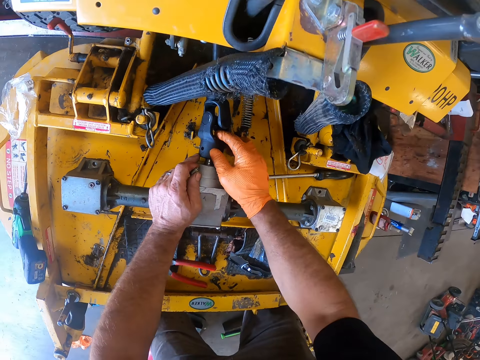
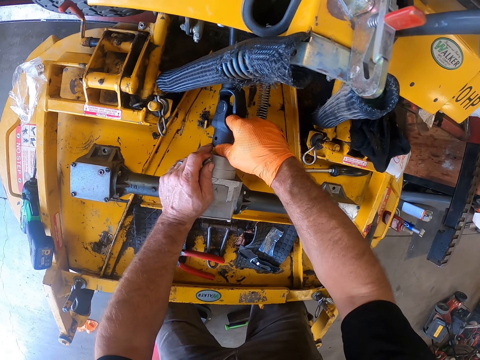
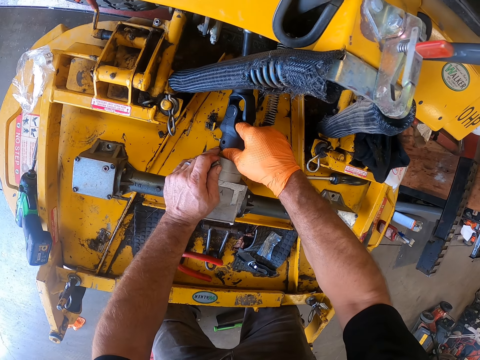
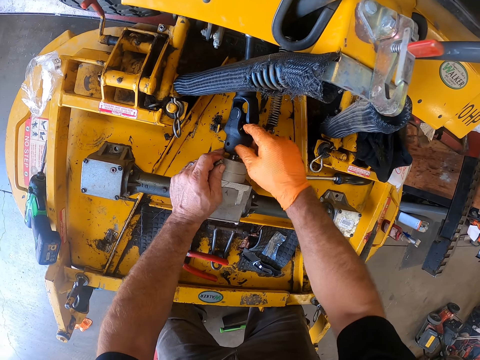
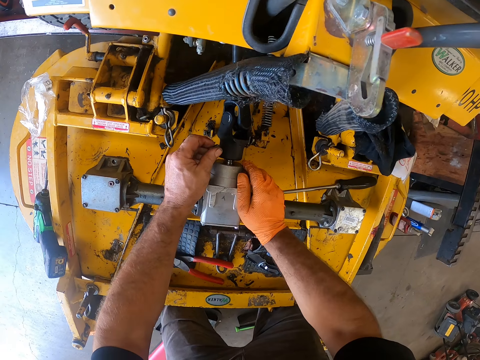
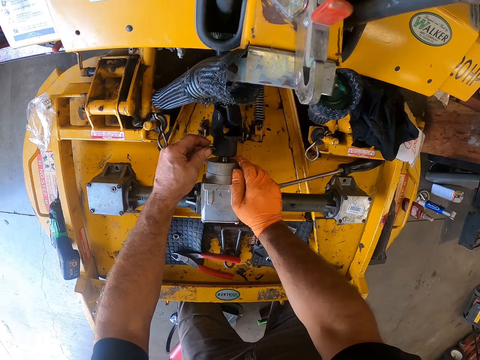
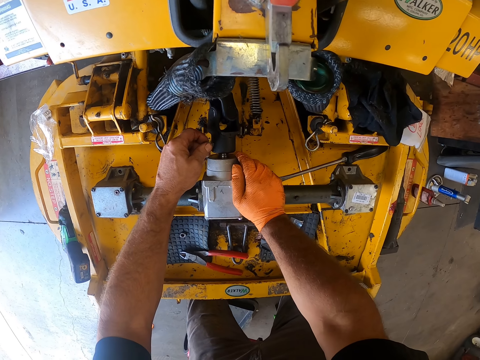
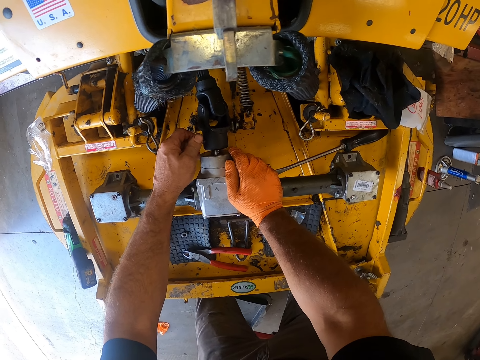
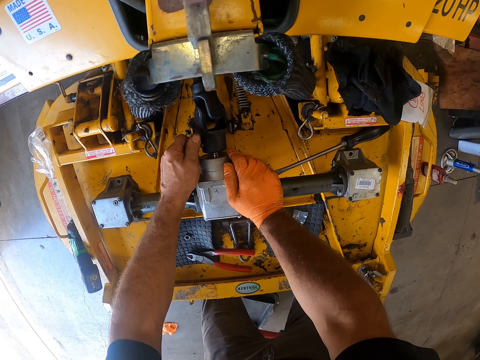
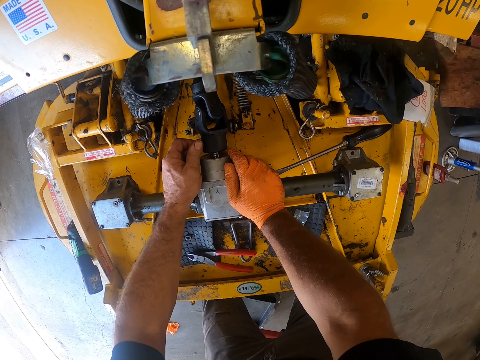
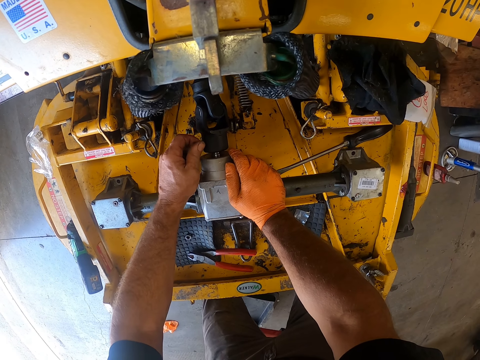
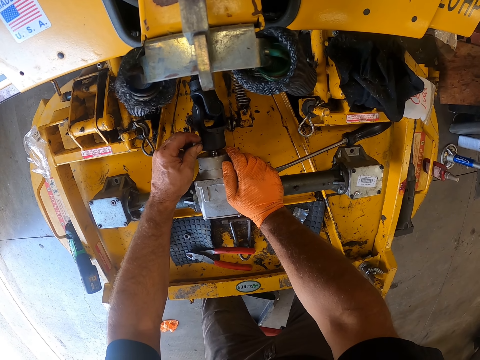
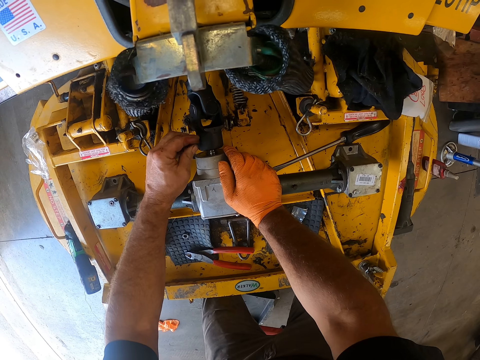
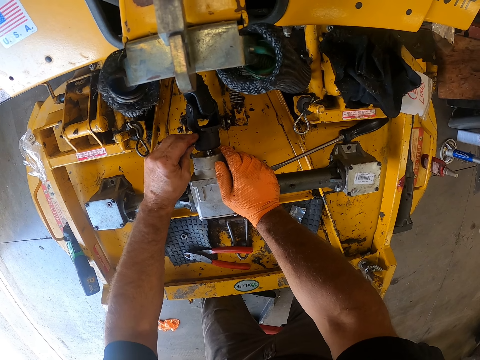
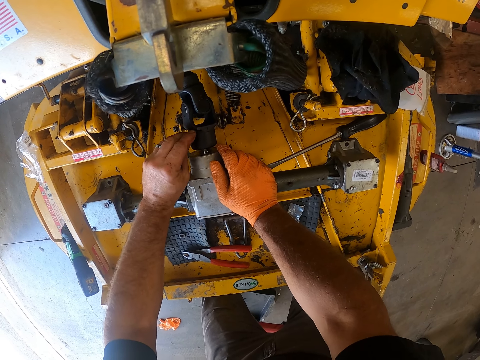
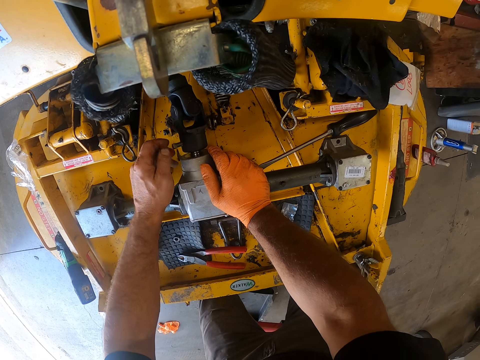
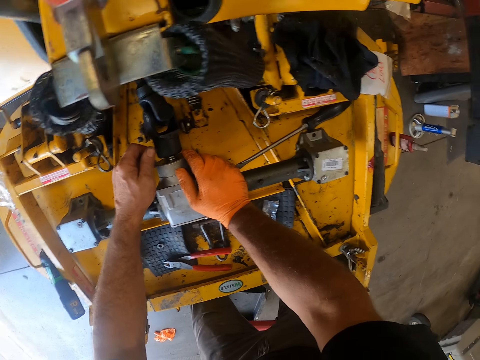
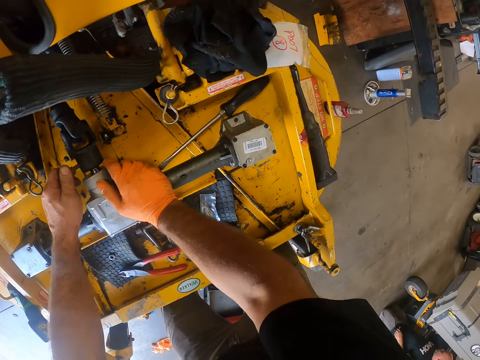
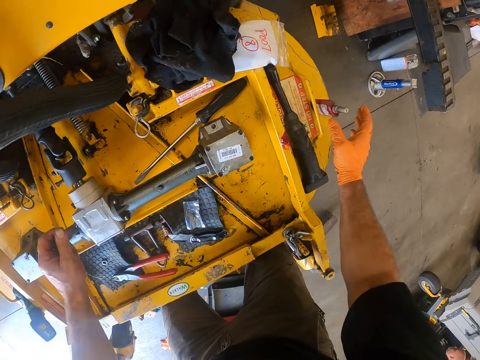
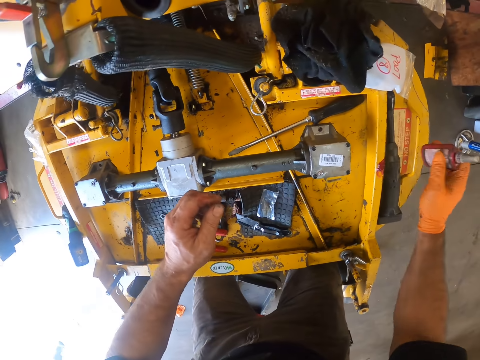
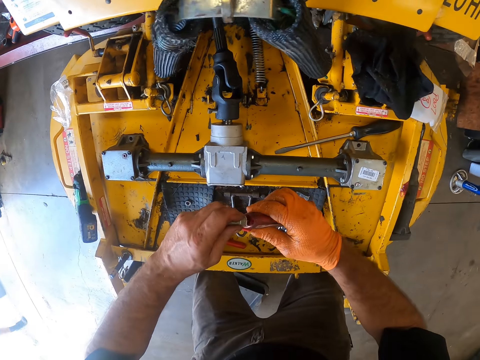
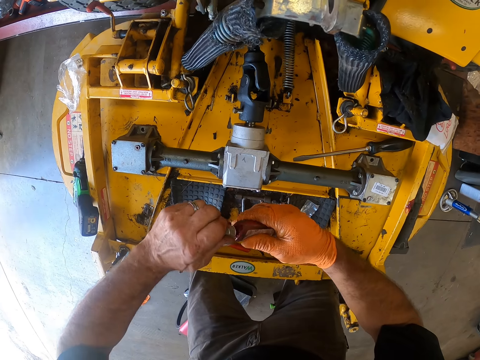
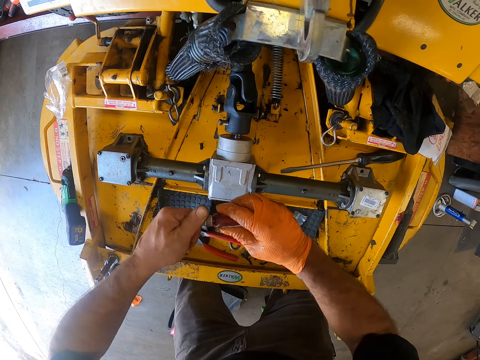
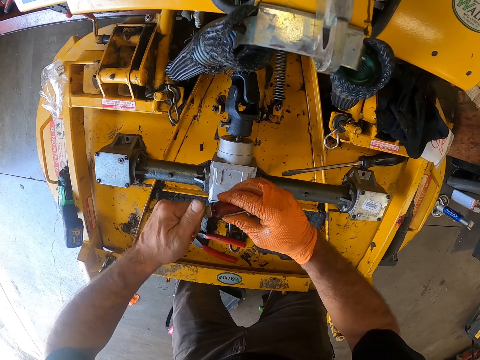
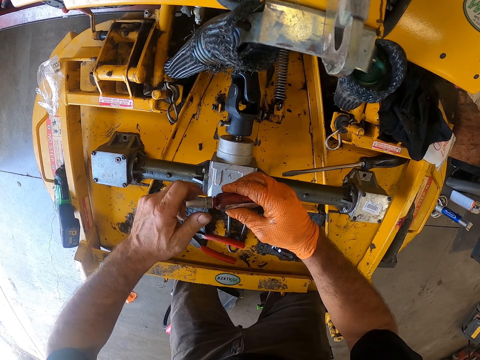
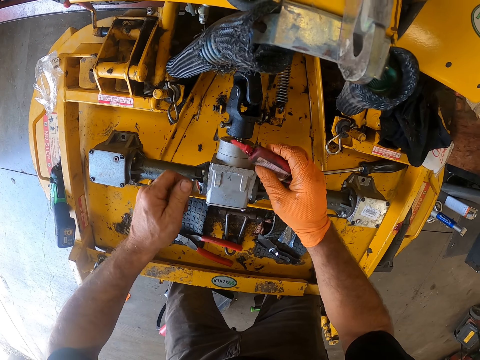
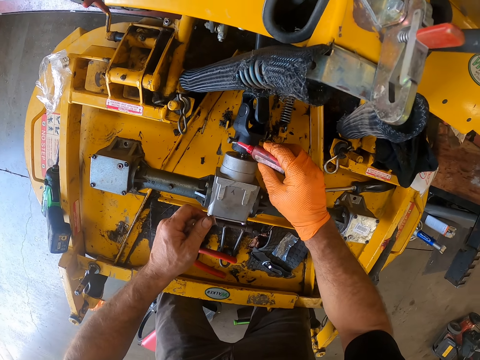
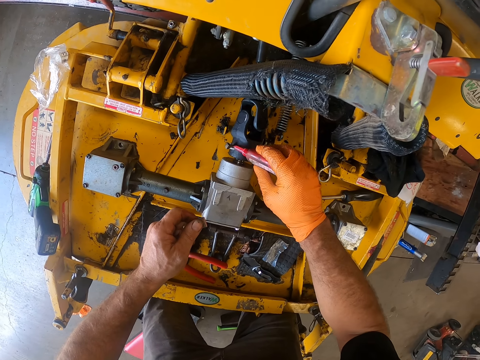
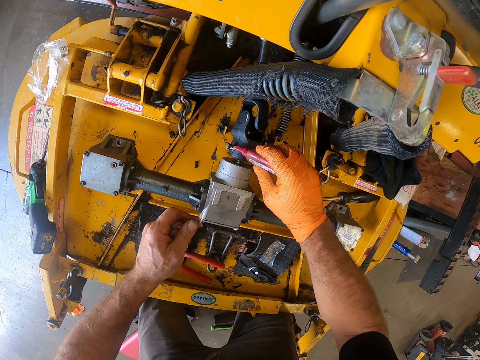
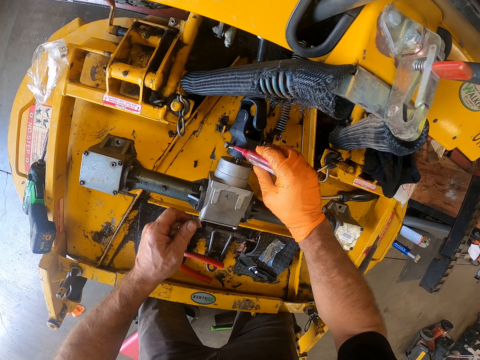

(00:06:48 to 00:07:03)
The camera wearer adjusts something. He holds something. He fixes a bolt on something. He adds the bolt onto an auto lift compartment with his left hand. He removes the hand from something. He picks up a lubricant with his right hand. He uncaps the lubricant with both hands. He adds the lubricant to the bolt on the auto lift compartment with his right hand.

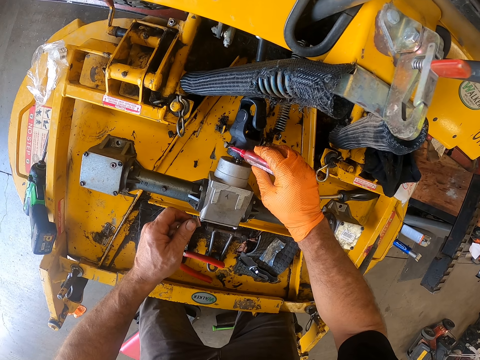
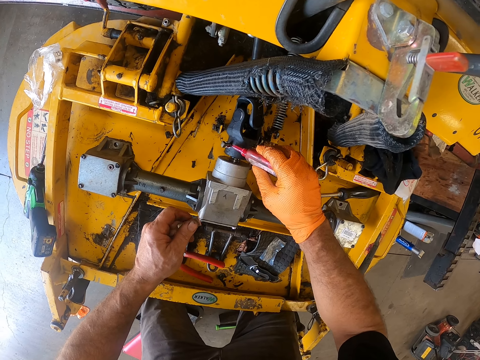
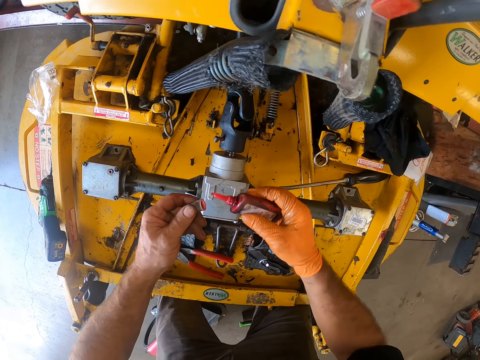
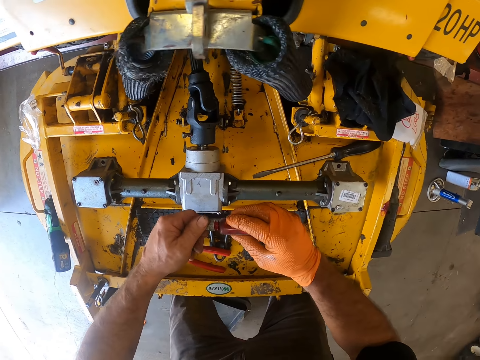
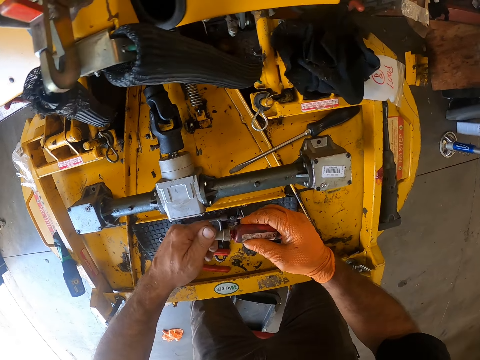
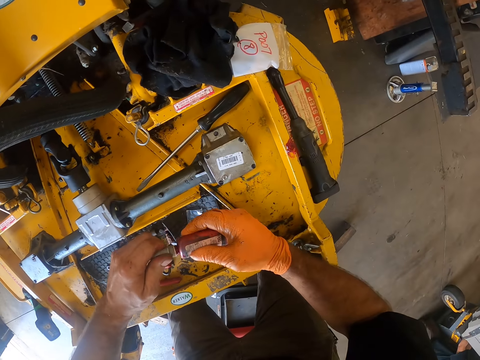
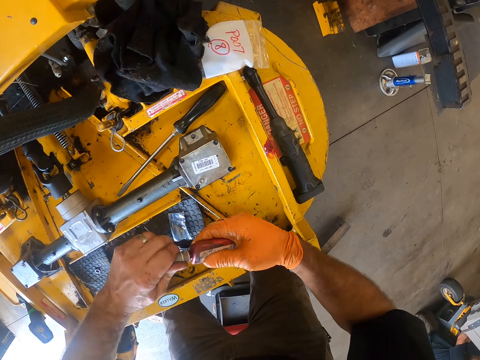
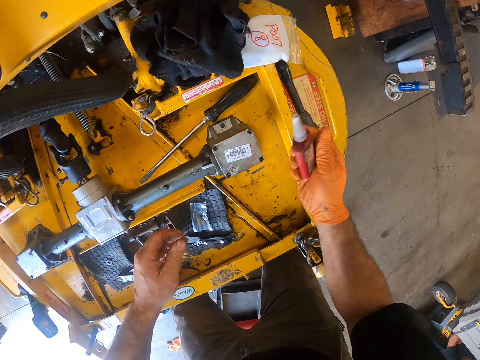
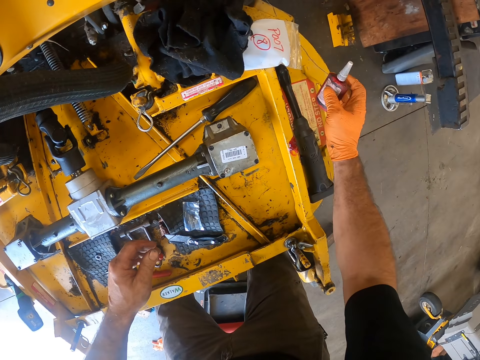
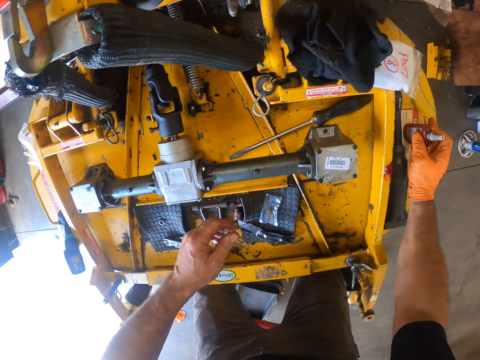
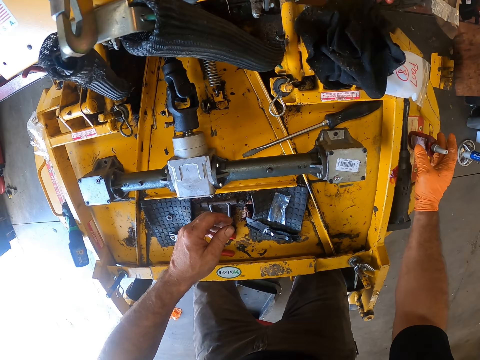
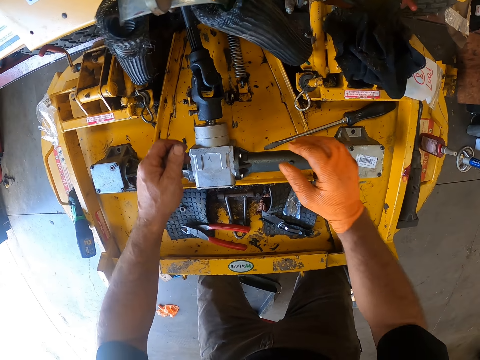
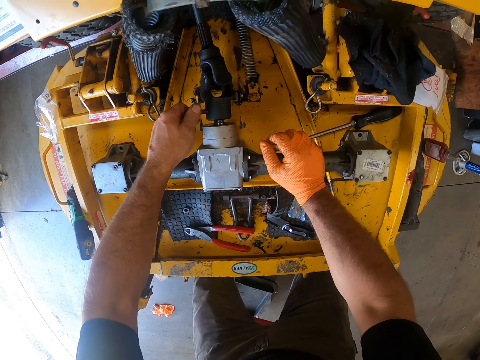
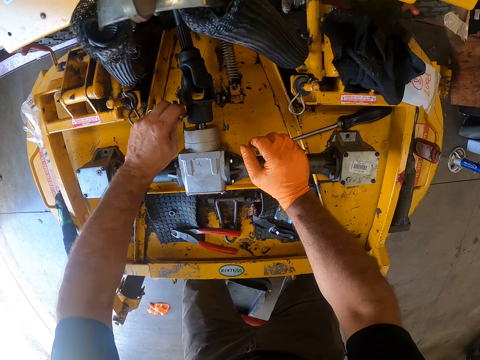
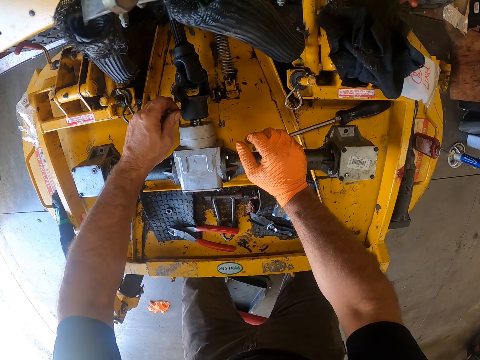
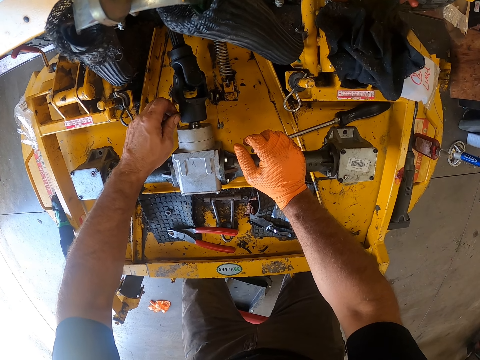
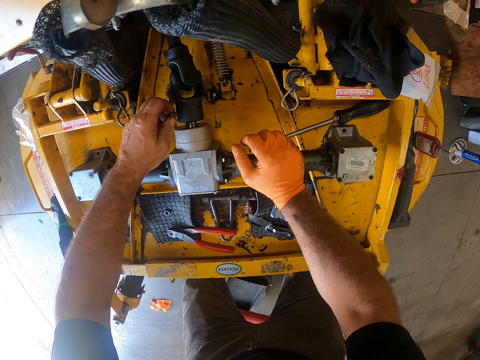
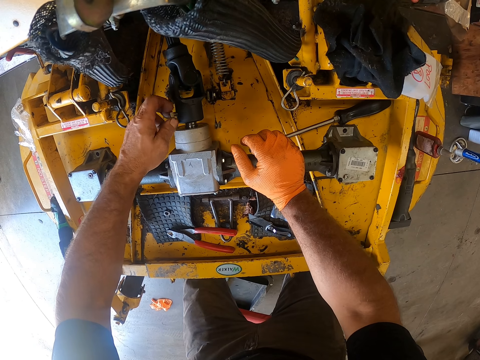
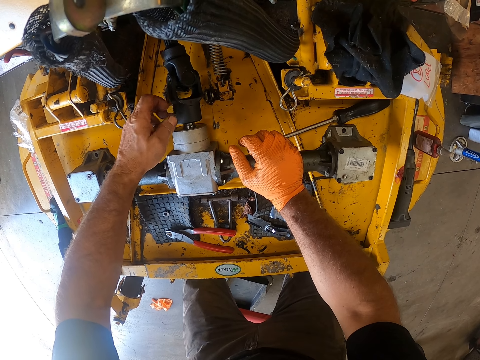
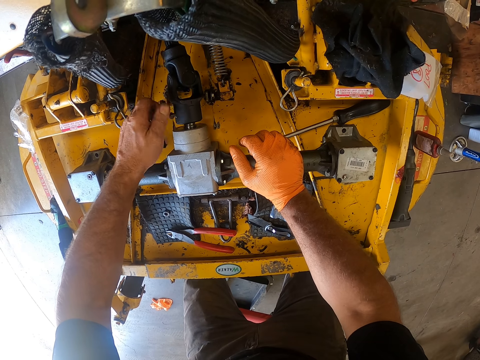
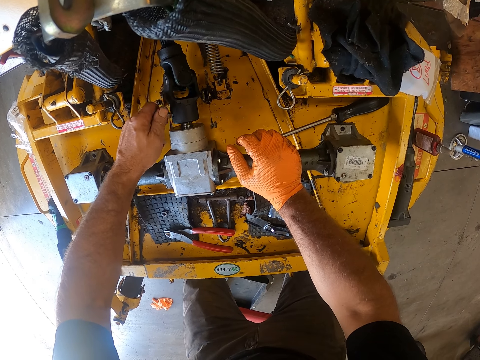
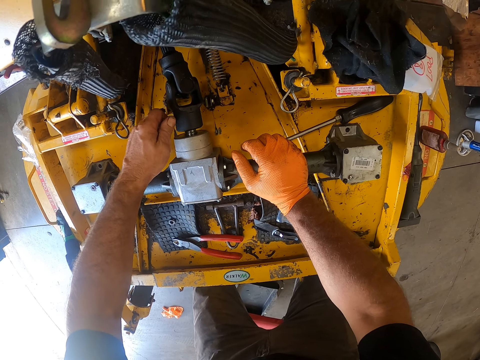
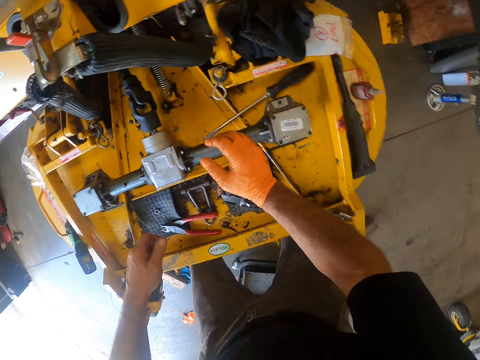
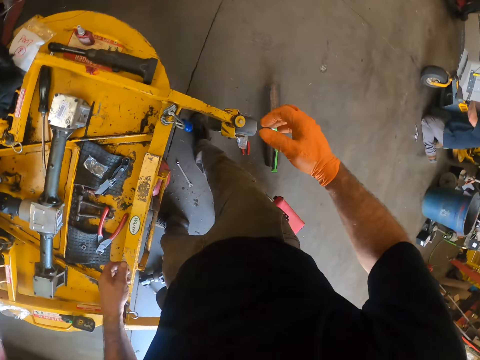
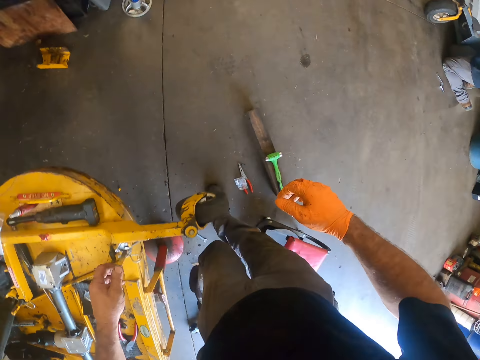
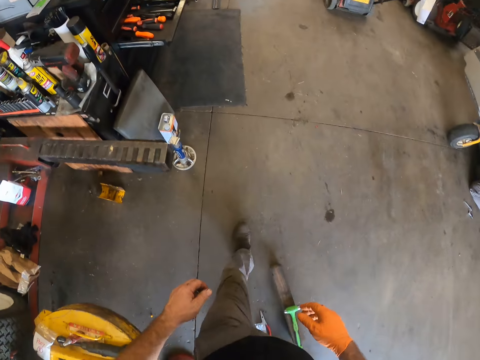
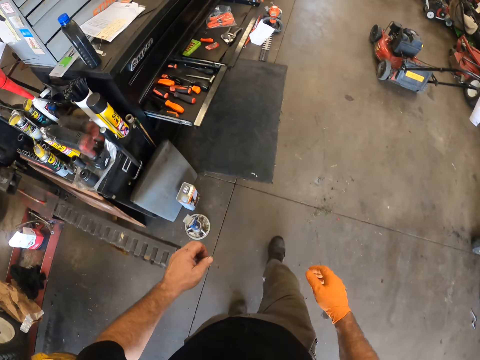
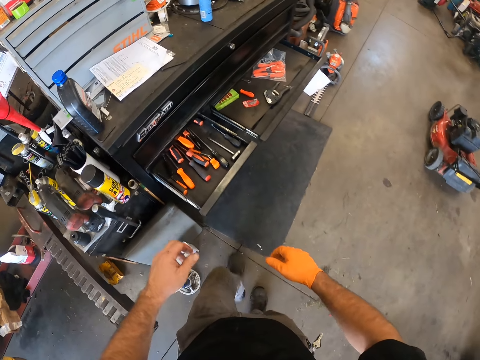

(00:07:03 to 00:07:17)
The camera wearer moves the grease oil or lubricant away. He covers the grease oil. He moves the grease oil away. He drops the lubricant with his right hand. He moves the hands towards something, rests the hand on something and fixes a bolt on something. He unbolts the bolt on the auto lift compartment with his right hand. He removes the hand from the bolt. He removes the hand from something. A man repairs a lawn mower. The camera wearer walks toward the drawer.
